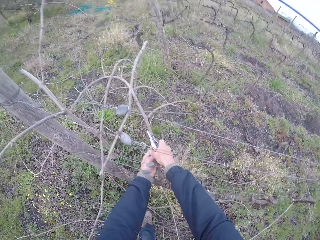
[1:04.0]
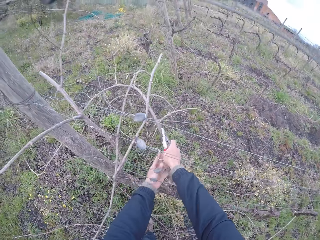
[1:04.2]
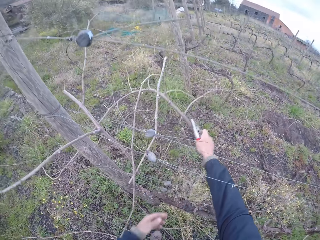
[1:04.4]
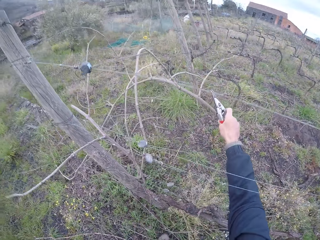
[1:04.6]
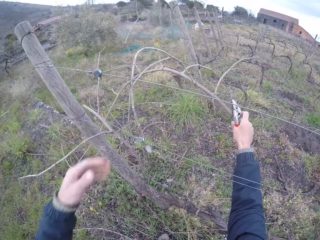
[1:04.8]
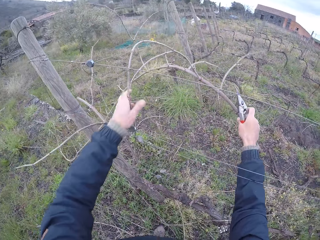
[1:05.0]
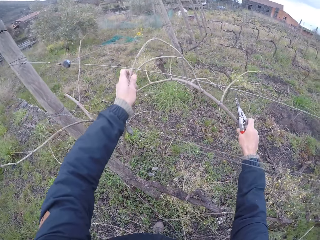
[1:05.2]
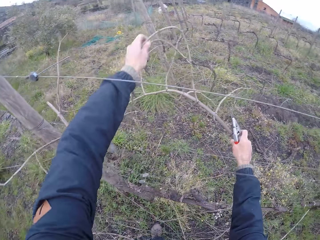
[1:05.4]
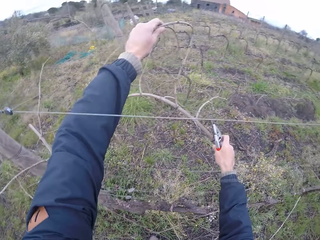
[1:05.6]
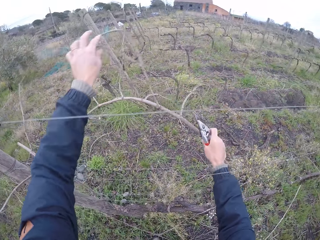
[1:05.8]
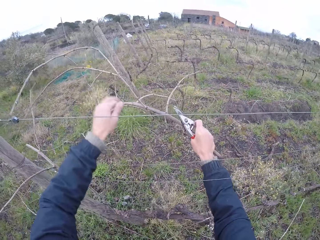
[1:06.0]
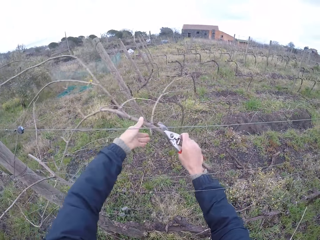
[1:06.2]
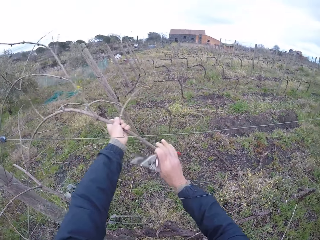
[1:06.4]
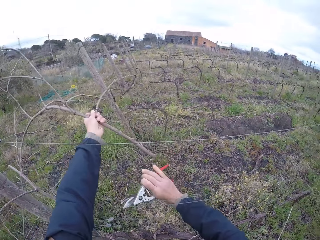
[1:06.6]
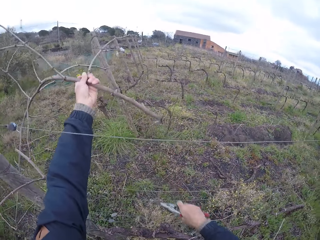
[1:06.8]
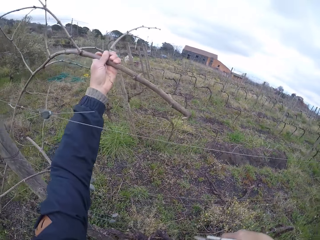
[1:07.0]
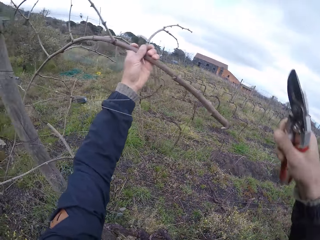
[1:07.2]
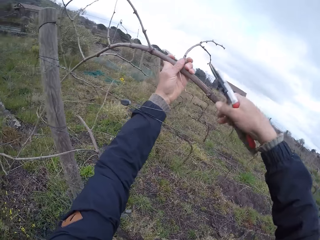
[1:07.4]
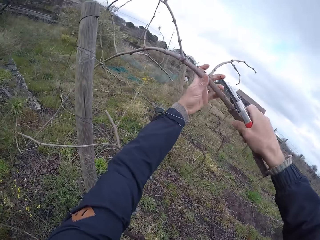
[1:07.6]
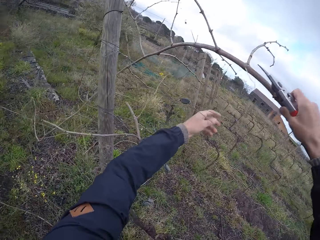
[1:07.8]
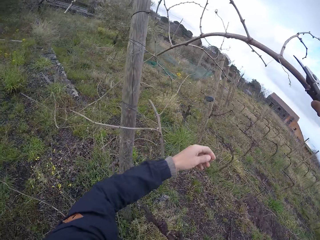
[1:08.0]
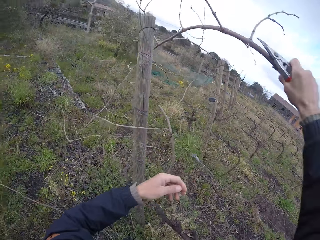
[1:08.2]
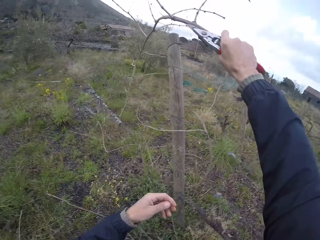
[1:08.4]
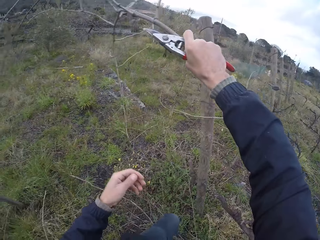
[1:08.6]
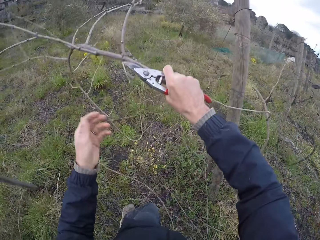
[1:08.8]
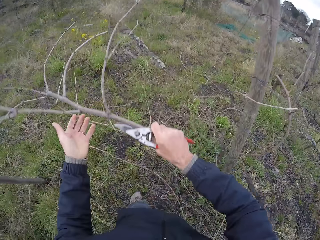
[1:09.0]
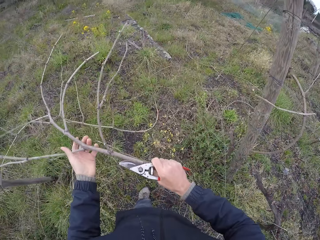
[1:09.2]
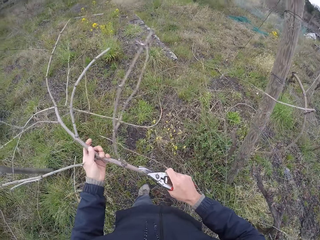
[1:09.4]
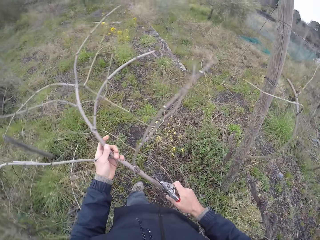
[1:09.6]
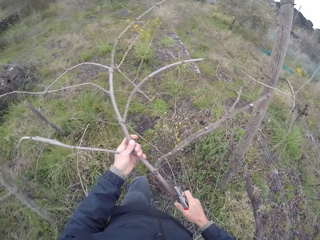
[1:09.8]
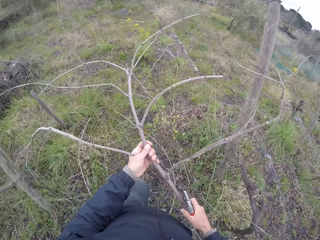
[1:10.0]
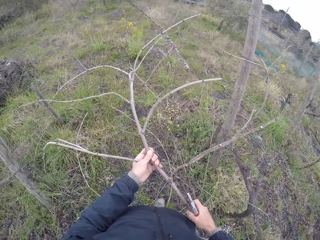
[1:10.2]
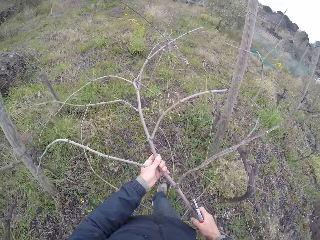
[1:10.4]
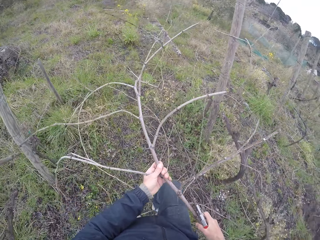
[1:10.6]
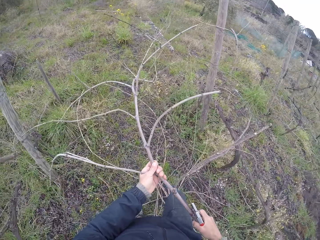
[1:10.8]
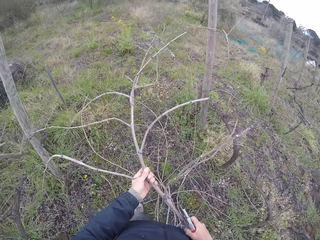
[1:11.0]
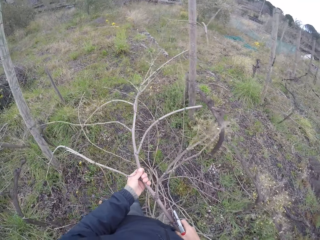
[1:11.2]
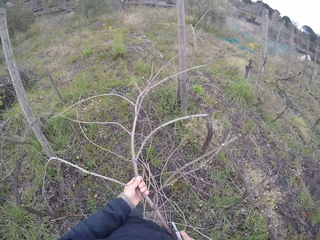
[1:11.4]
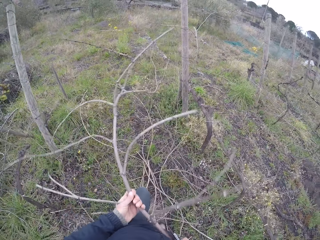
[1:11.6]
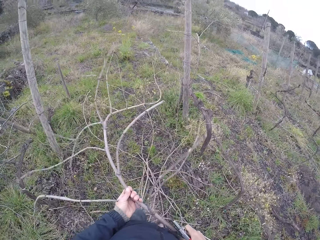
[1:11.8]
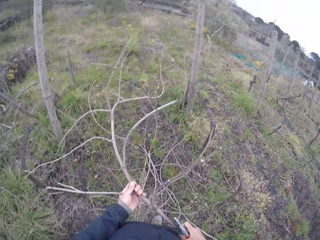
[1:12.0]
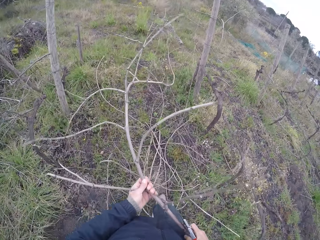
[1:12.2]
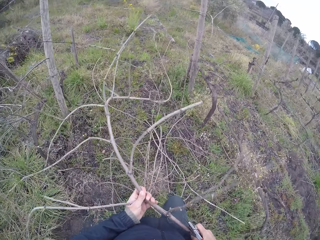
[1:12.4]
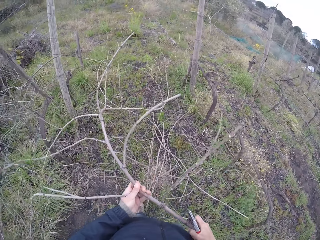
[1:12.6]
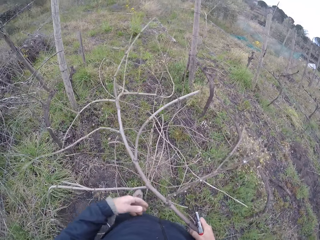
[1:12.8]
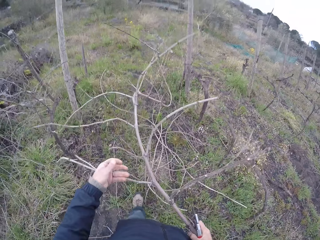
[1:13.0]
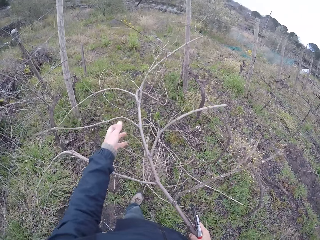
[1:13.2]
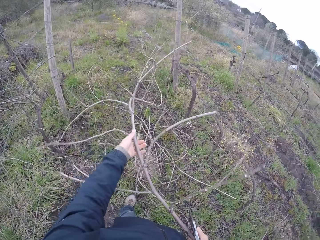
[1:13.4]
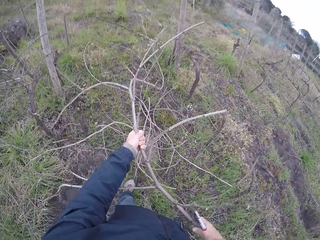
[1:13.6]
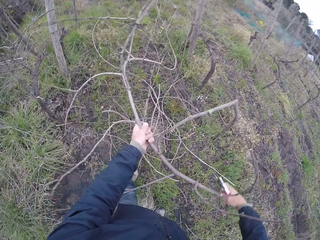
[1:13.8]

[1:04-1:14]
The camera wearer passes the twig from his left hand to his right hand. He pulls the twig on the wire fence with his left hand. He passes the twig from his right hand to his left hand. He passes the twig from his left hand to his right hand. He pulls the twig on the wire fence with his right hand. He pulls the twig on the ground with his hands.

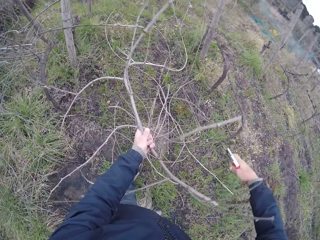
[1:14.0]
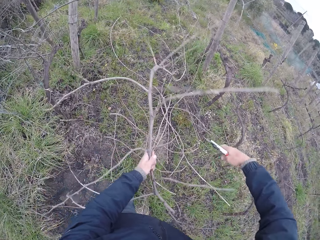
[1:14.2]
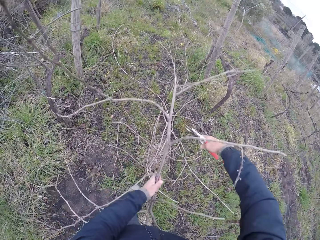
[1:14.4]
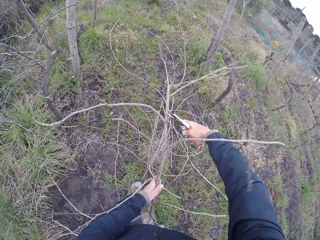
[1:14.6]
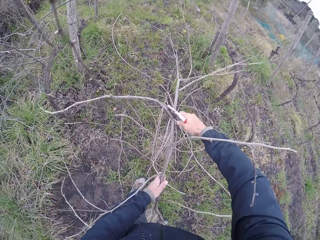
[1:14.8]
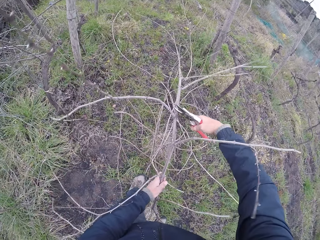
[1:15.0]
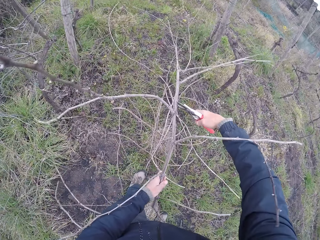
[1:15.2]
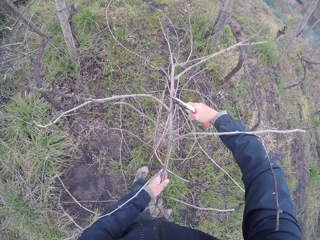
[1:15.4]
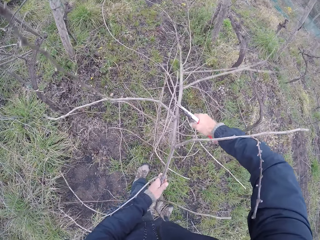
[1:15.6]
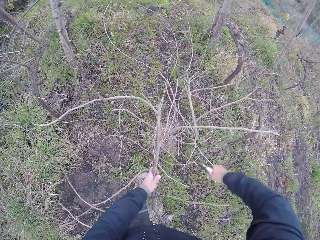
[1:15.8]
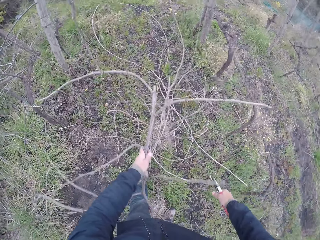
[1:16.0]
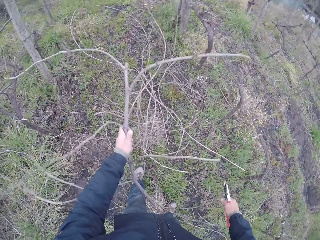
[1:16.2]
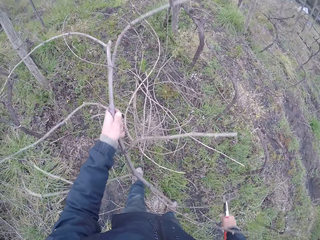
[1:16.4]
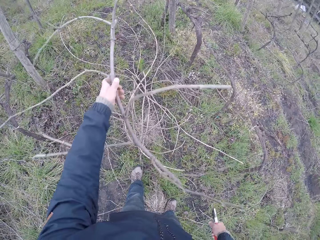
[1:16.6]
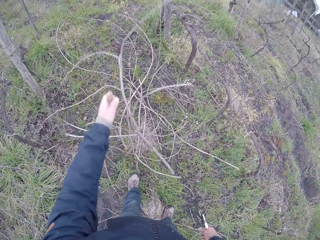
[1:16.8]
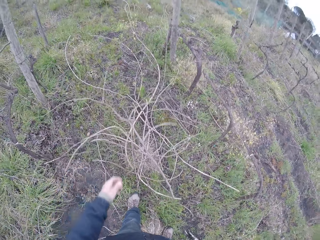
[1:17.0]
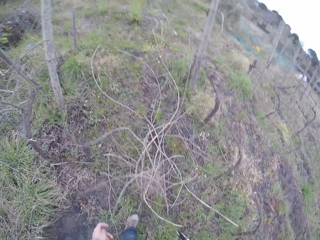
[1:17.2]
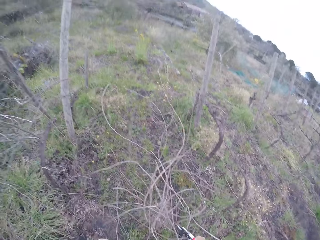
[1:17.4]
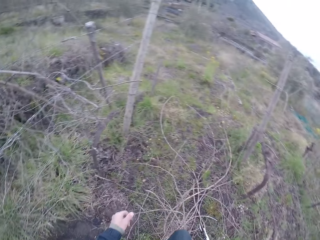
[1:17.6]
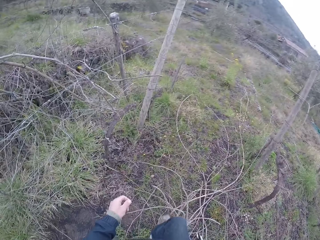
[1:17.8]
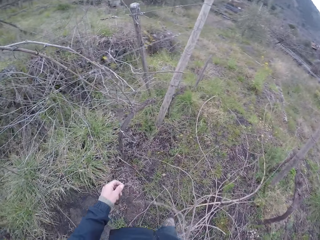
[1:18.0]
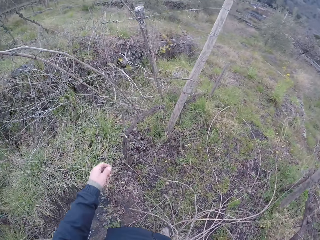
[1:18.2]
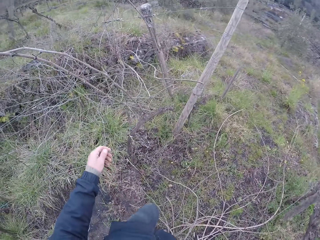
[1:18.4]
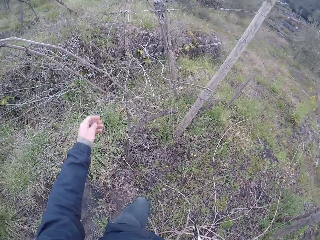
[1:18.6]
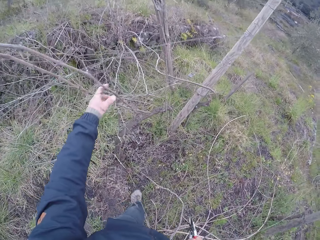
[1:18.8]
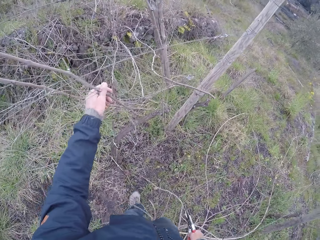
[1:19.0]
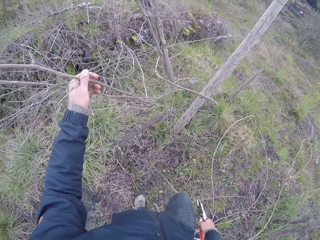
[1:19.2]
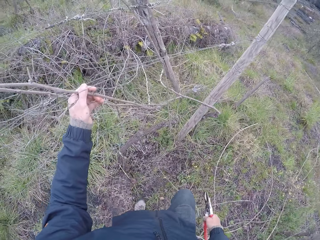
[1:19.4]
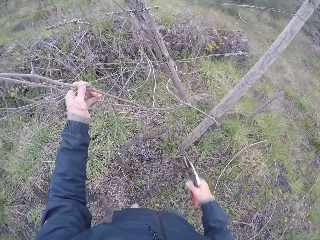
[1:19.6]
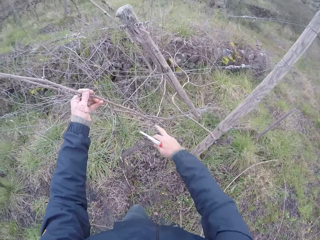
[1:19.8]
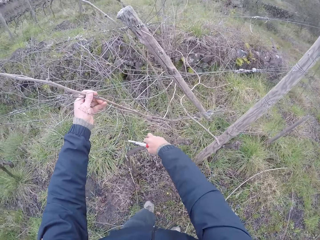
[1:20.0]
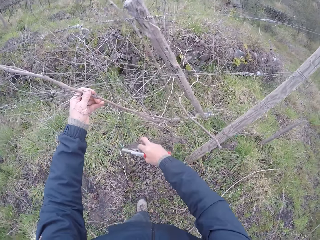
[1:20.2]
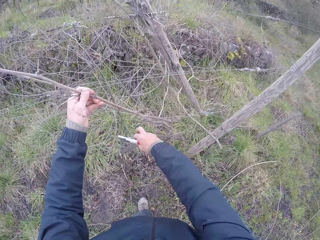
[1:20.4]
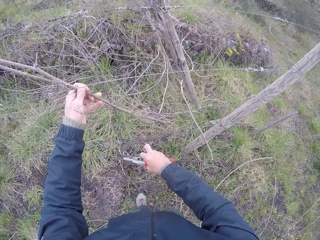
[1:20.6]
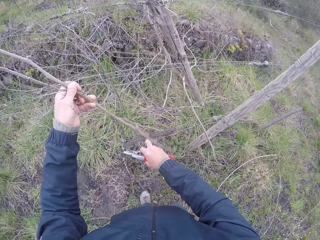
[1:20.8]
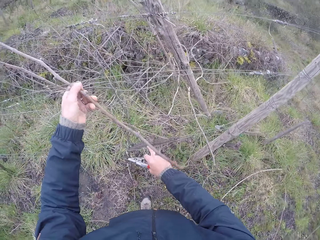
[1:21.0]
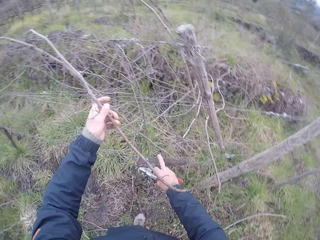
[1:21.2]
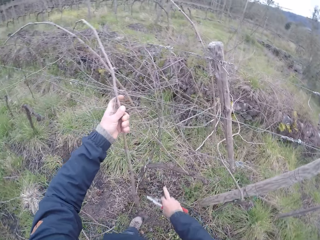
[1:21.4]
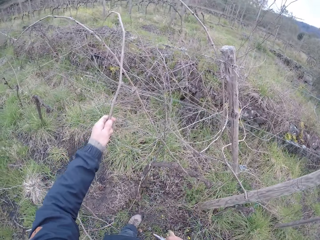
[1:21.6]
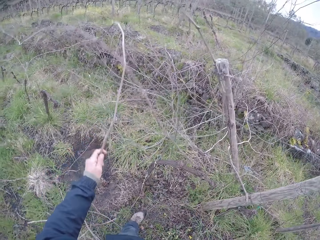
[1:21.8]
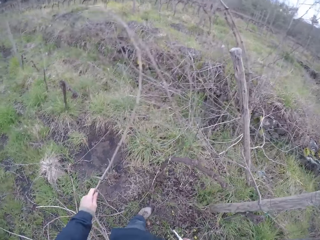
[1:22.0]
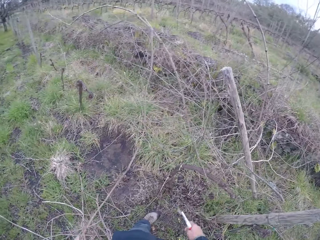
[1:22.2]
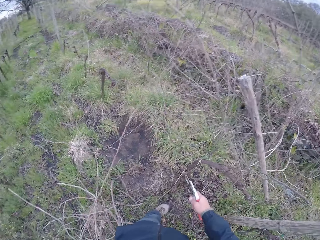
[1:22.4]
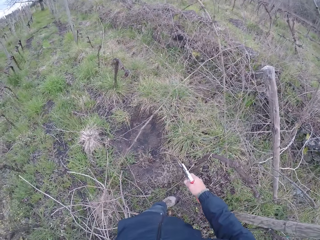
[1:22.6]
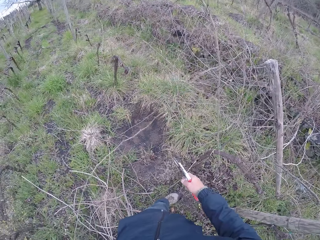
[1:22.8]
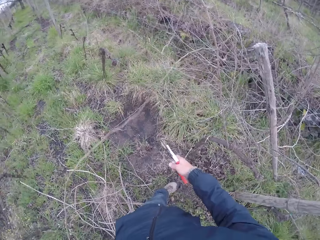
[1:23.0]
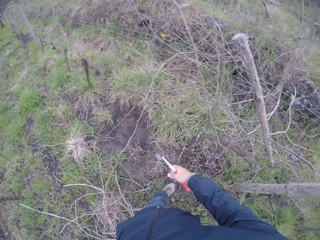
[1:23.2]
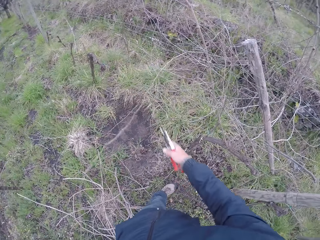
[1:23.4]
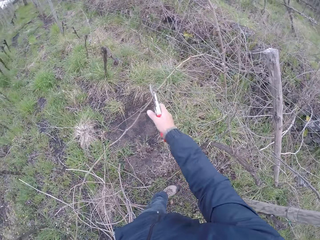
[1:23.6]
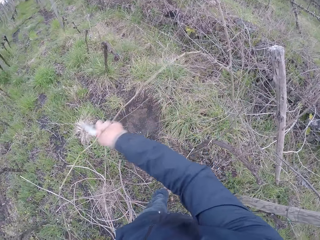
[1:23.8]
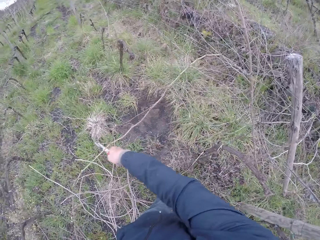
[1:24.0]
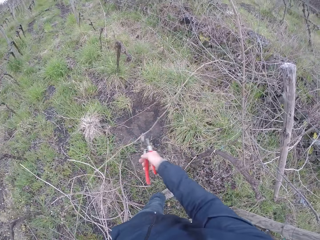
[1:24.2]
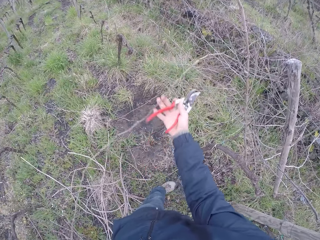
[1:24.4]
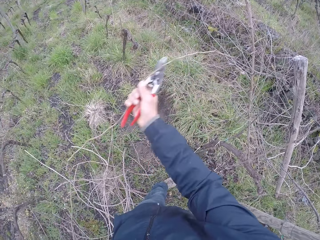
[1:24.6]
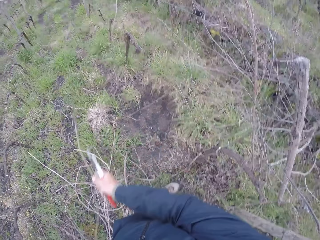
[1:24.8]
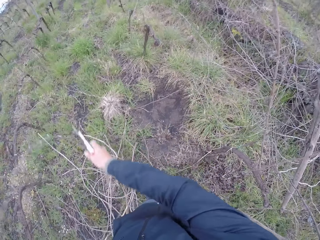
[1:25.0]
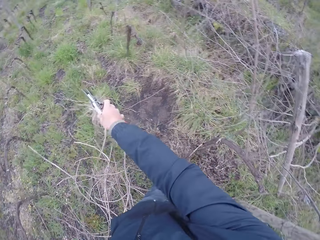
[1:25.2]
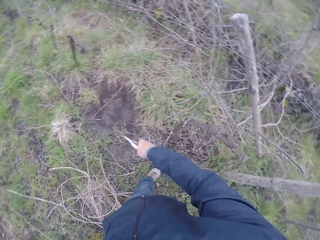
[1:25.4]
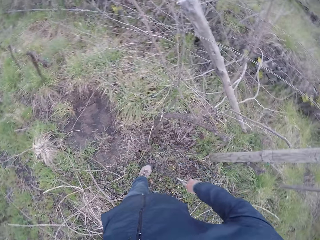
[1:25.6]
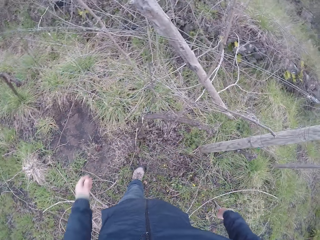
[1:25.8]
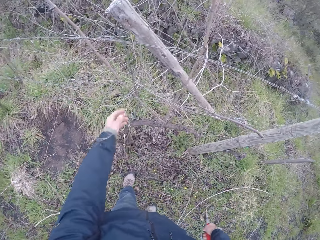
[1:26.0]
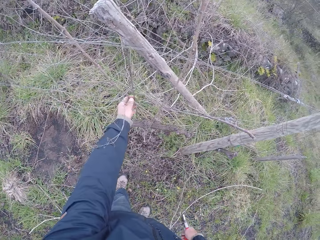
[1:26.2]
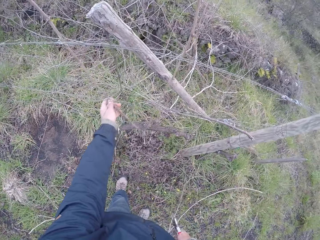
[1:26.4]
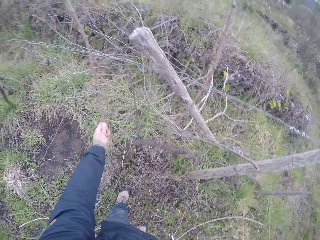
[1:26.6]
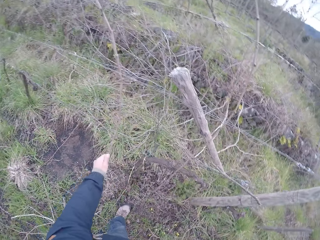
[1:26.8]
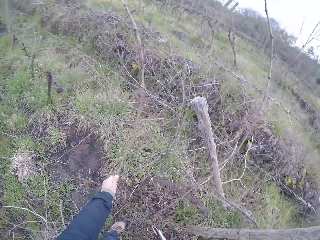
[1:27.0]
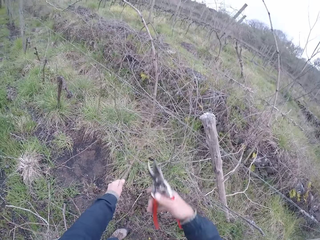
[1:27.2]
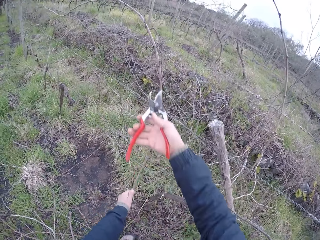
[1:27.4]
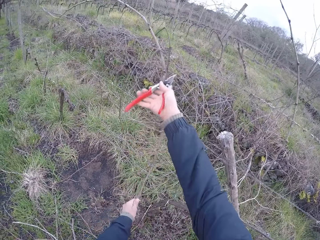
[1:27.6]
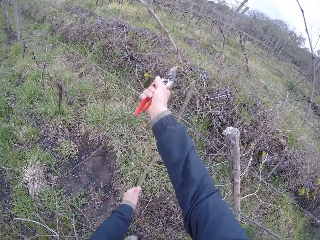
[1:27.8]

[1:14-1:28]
The camera wearer cuts the twig with the pair of cutter pliers in his right hand. He drops the twig on the ground with his left hand. He looks around. He pulls a twig on the wire fence with his left hand and picks the twig. He pulls the twig on the wire fence with his right hand. He drops the twig on the ground with his left hand. He pulls a twig on the wire fence with his left hand and picks the twig.
